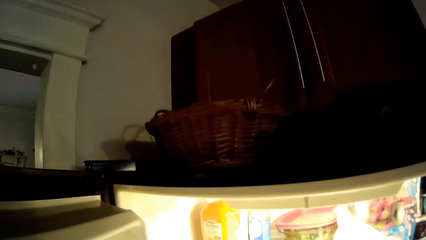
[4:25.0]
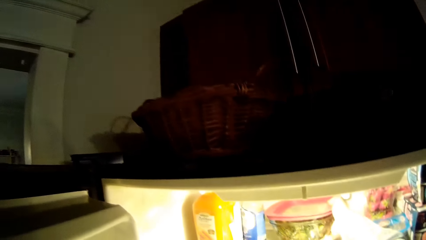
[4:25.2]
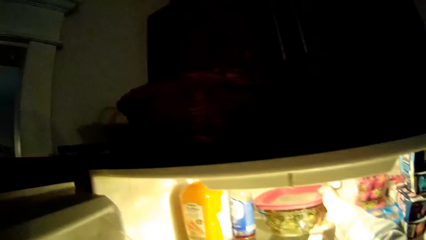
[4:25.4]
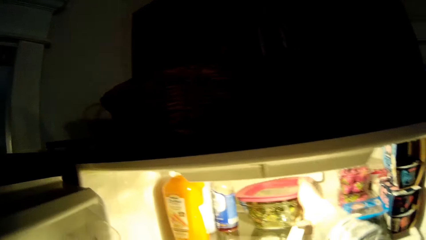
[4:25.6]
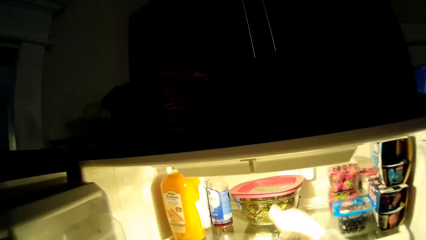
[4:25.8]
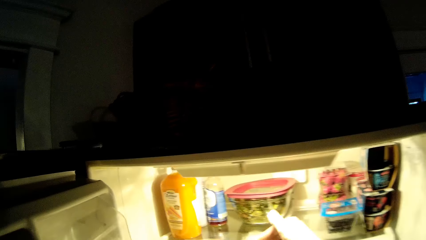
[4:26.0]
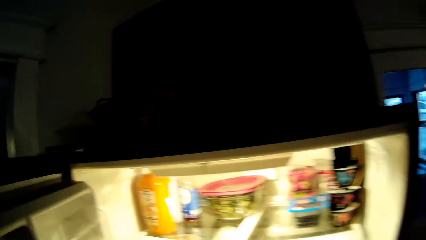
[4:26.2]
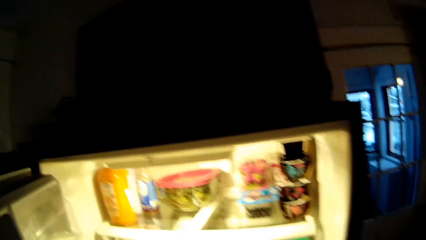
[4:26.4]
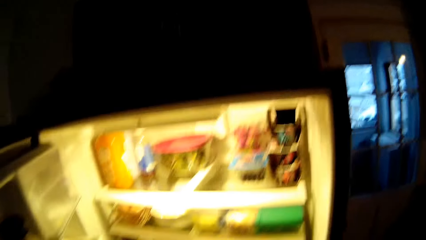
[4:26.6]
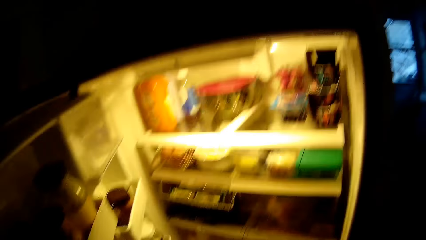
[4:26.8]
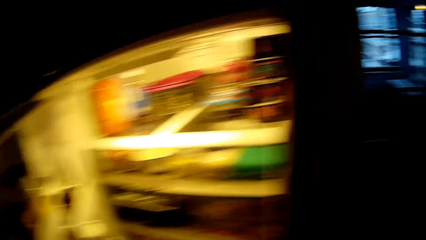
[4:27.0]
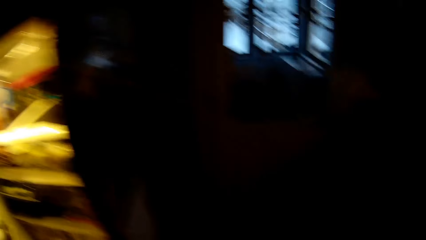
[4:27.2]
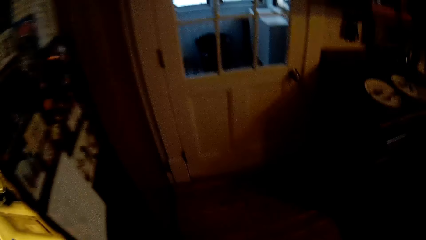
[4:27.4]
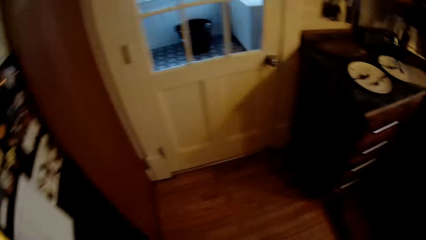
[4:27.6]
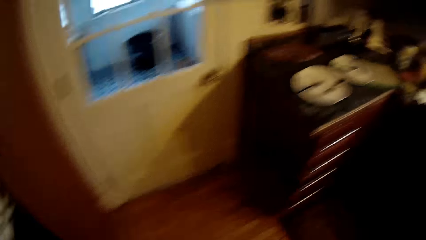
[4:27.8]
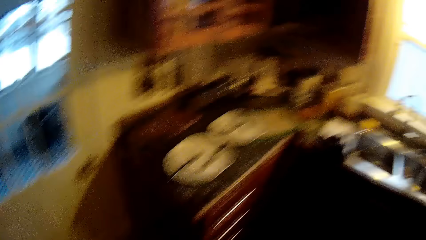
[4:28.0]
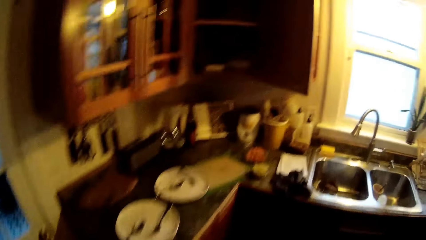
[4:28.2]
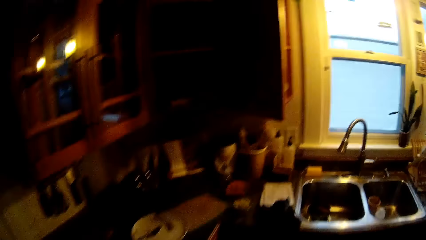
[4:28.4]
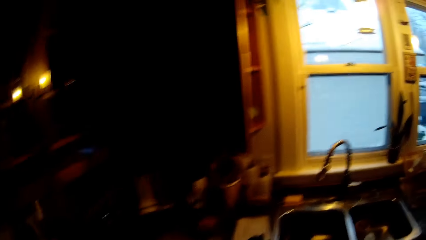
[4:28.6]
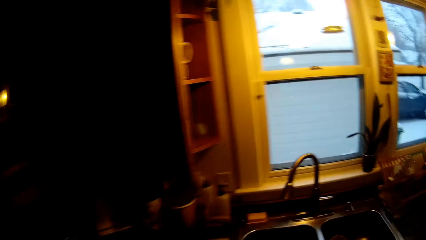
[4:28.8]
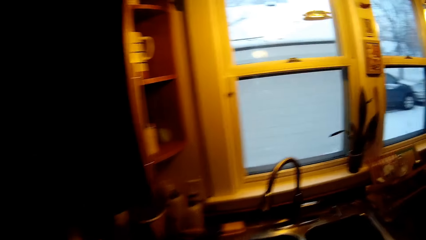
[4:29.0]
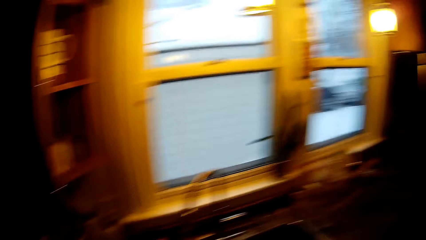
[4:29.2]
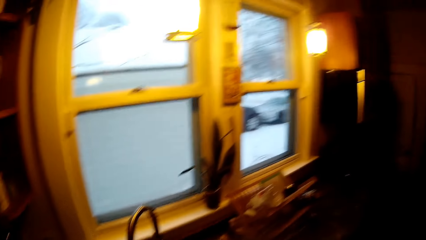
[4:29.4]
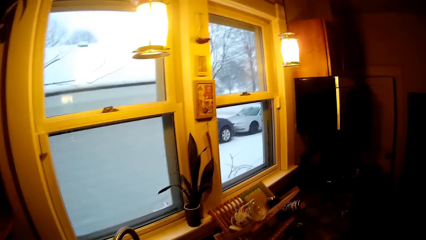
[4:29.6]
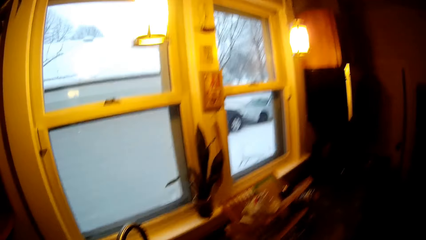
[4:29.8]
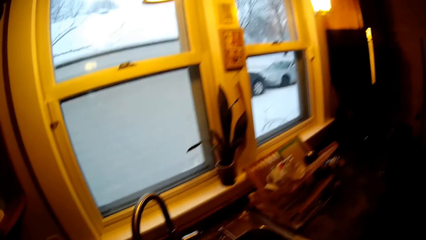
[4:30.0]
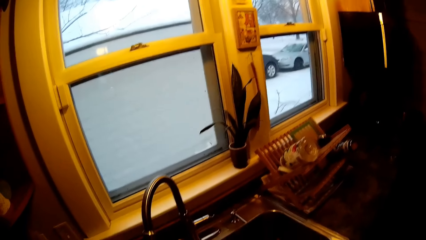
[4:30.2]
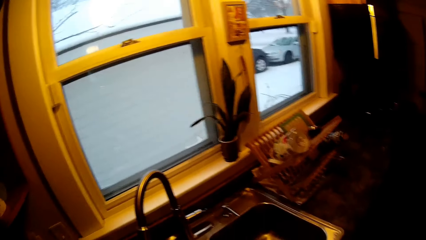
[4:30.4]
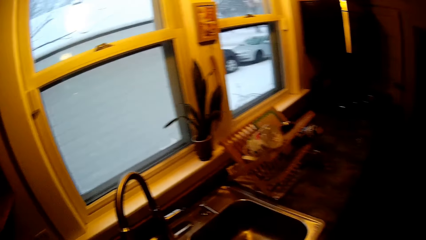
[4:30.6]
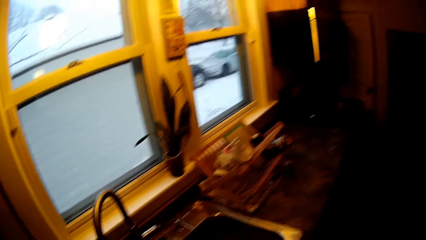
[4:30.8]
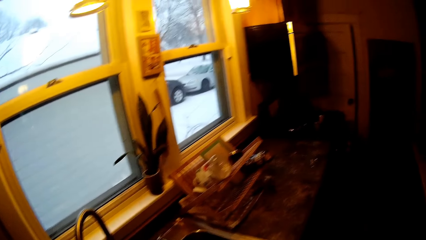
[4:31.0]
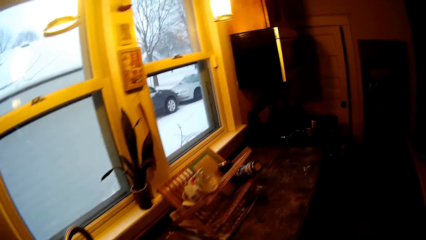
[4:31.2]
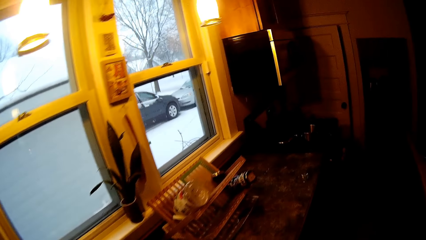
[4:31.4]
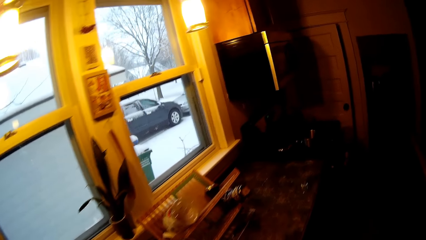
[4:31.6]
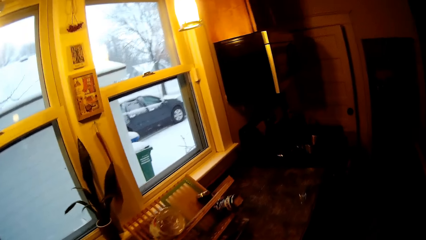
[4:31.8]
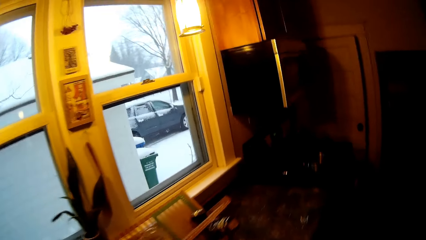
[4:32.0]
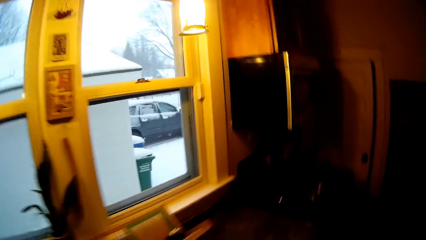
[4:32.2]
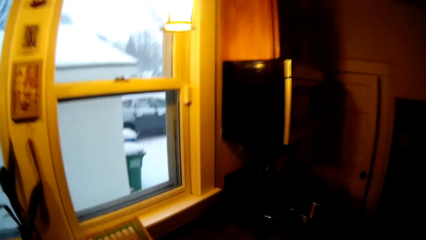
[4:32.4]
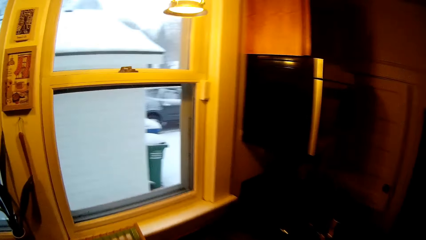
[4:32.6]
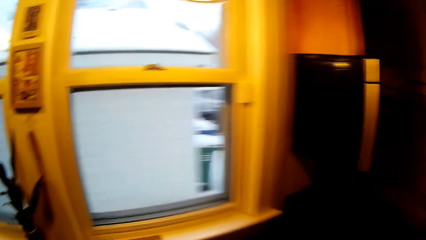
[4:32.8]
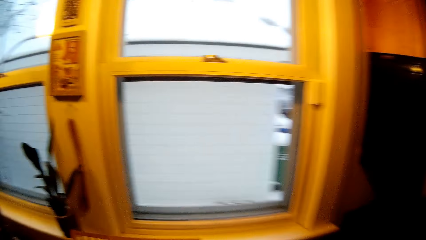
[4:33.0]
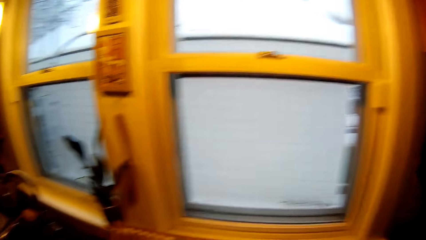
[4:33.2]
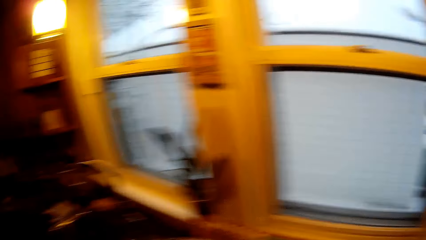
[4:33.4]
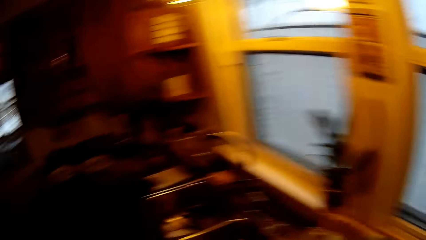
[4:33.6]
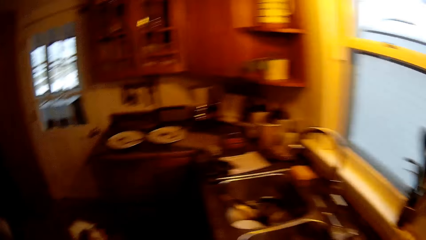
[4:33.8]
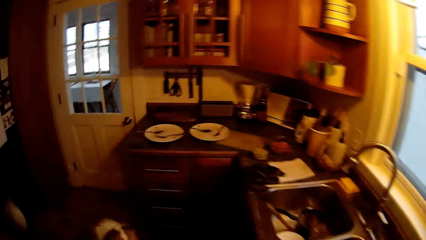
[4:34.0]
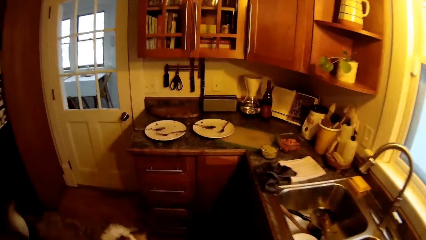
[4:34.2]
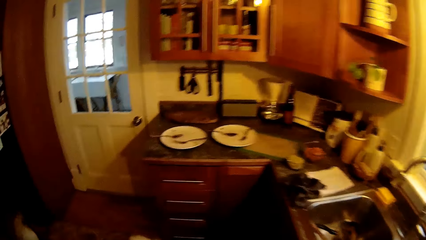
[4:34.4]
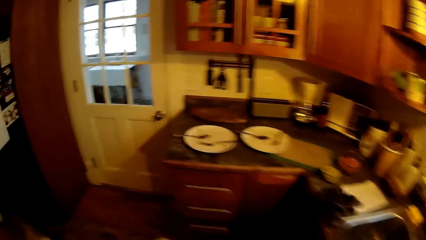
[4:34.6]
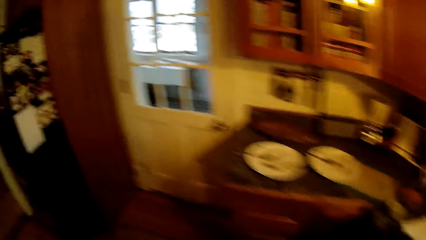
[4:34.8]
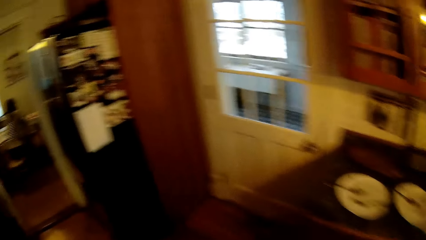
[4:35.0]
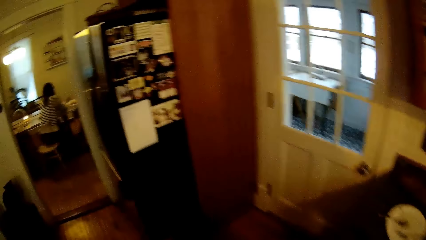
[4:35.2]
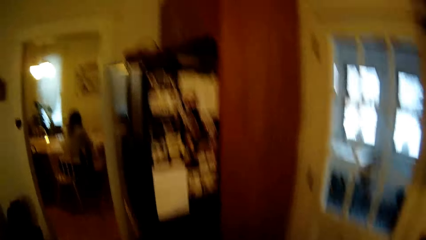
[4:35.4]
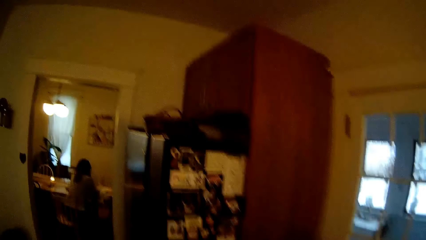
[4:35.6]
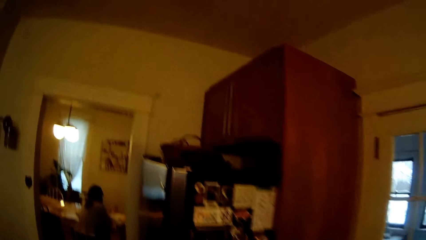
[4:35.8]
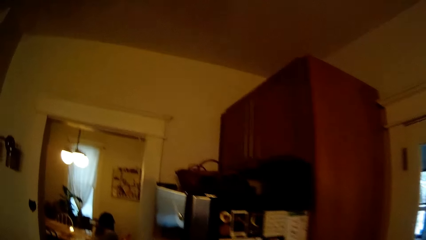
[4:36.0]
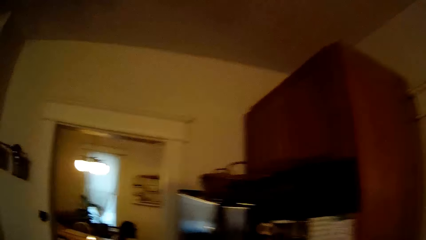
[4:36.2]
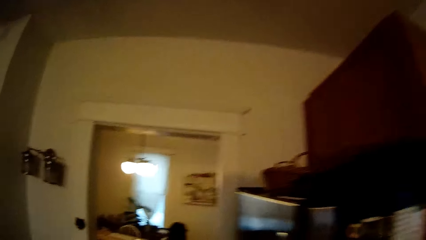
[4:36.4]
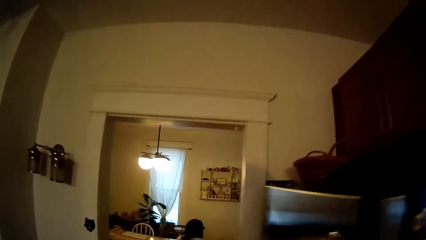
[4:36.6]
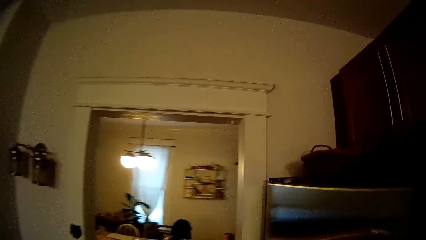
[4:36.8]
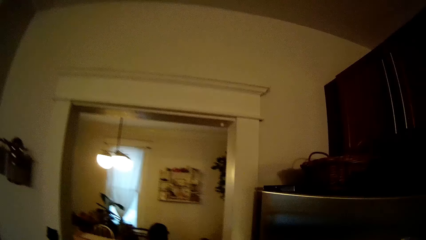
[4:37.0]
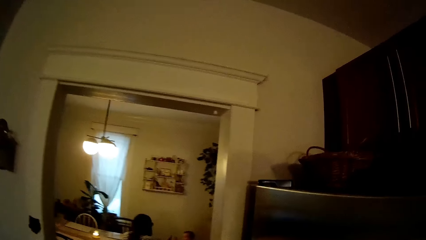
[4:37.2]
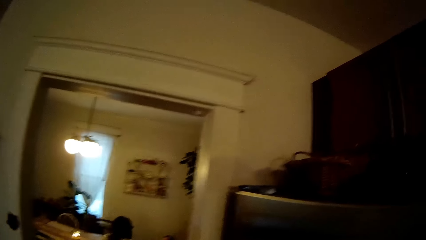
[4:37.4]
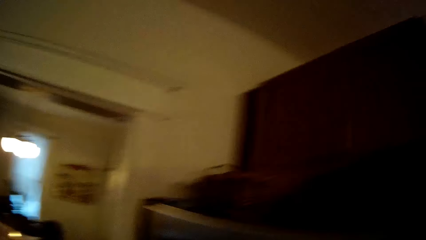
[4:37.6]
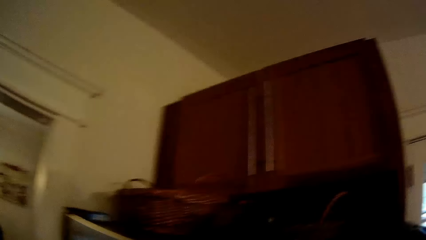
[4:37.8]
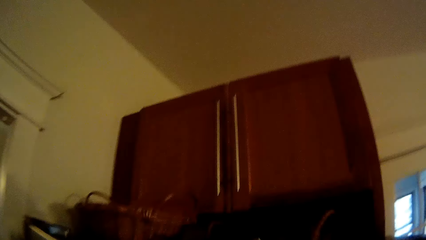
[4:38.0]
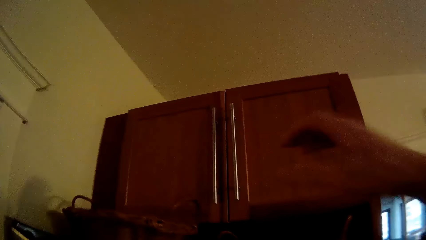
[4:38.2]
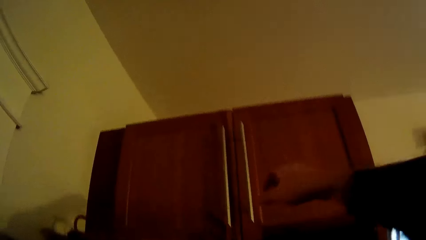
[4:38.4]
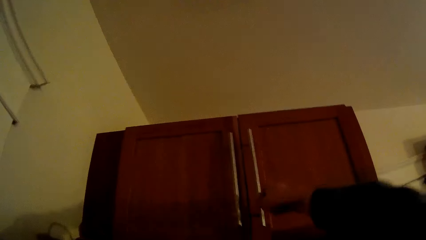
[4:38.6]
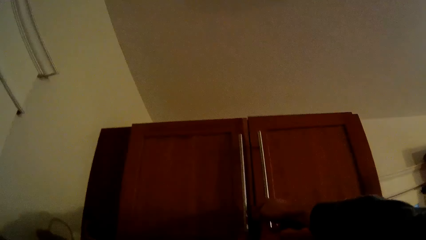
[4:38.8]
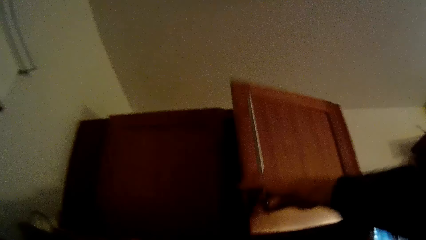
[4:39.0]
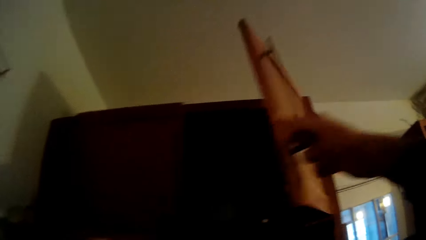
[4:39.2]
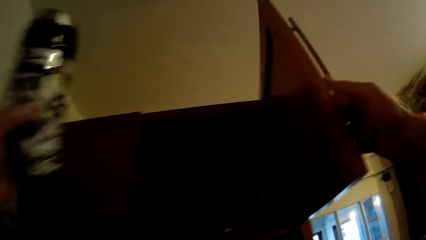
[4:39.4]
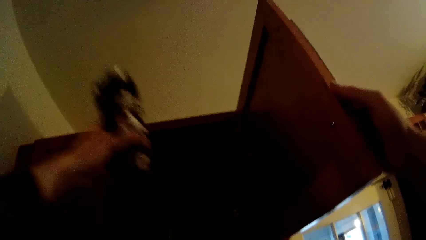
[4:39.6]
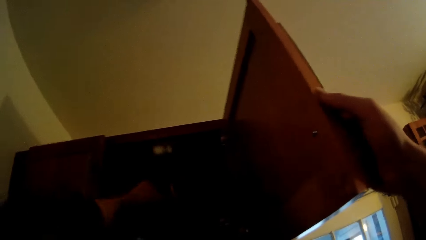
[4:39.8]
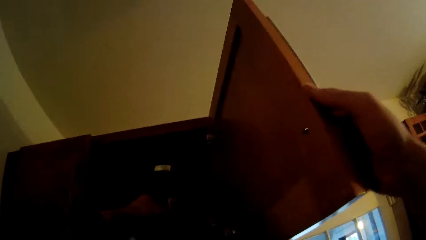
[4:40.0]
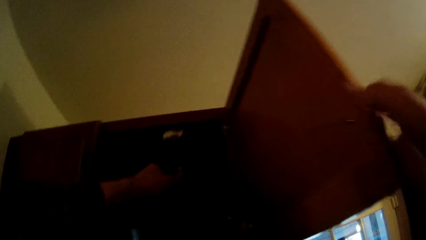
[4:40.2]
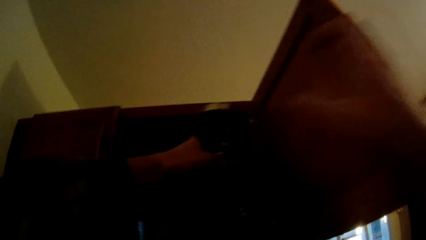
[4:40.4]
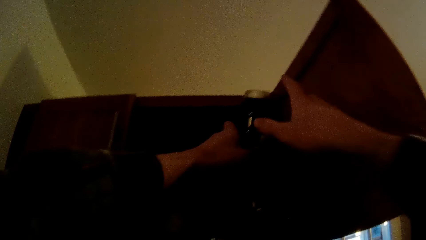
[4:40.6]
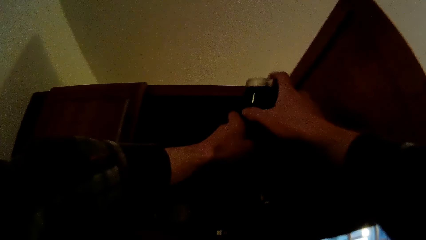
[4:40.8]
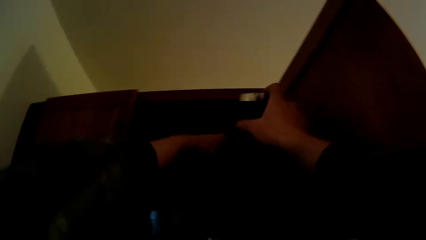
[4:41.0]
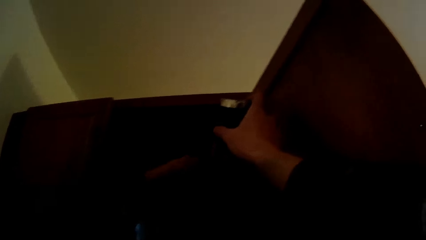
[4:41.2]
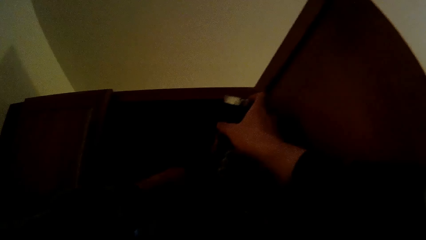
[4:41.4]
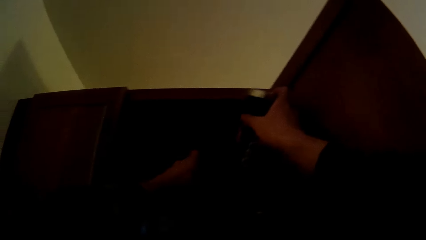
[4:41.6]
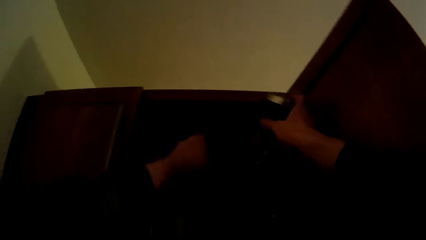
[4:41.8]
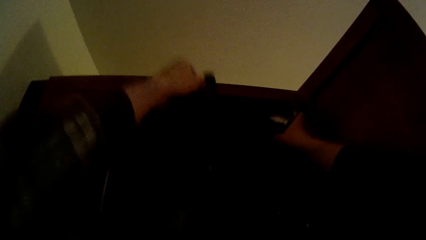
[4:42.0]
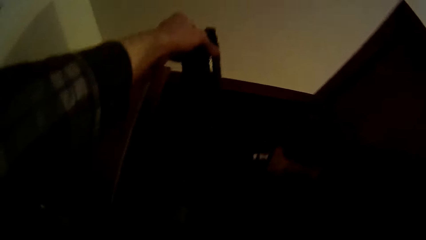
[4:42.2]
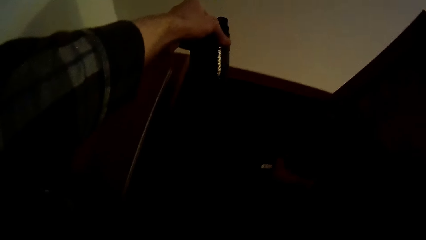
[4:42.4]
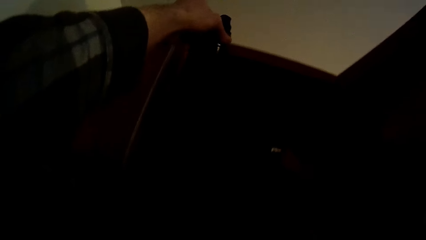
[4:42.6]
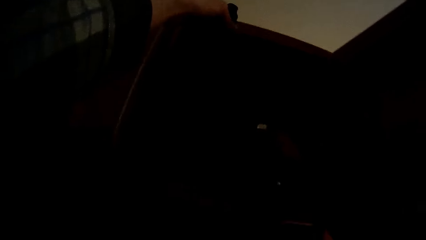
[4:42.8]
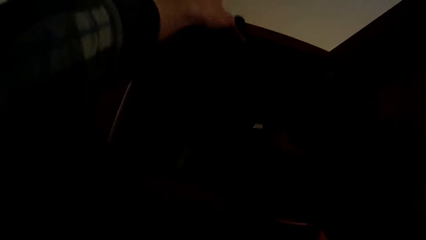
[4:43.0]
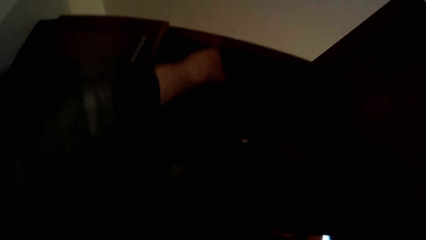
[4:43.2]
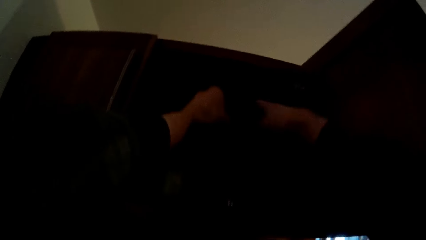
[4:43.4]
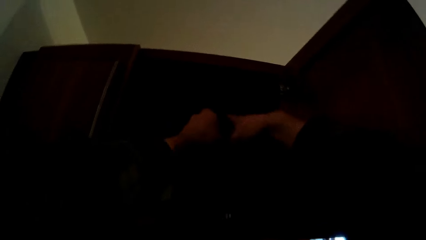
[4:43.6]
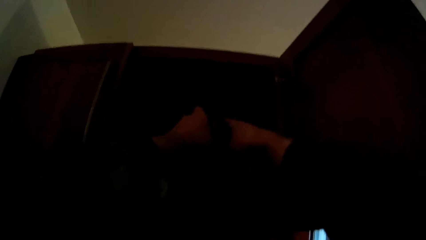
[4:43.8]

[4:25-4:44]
The camera wearer walks, looks outside the window and walks in the kitchen. He opens a cupboard with his right hand. He passes a bottle in his left hand to his right hand. He lifts a bottle from the cupboard with his left hand. He drops the bottle in his right hand into the refrigerator or cabinet. He passes the bottle in his left hand to his right hand.
